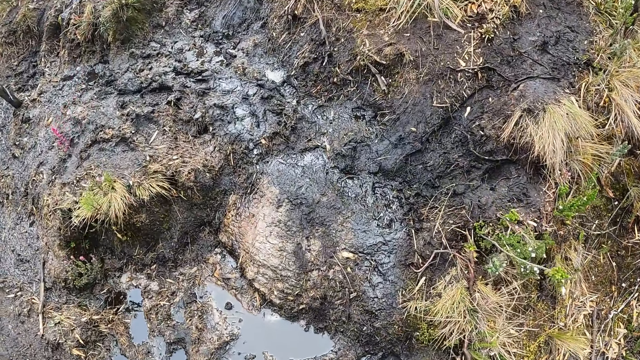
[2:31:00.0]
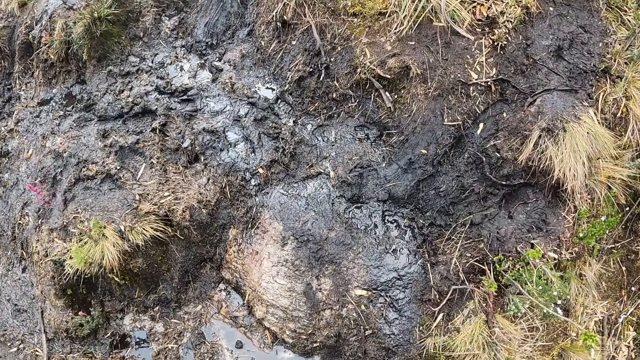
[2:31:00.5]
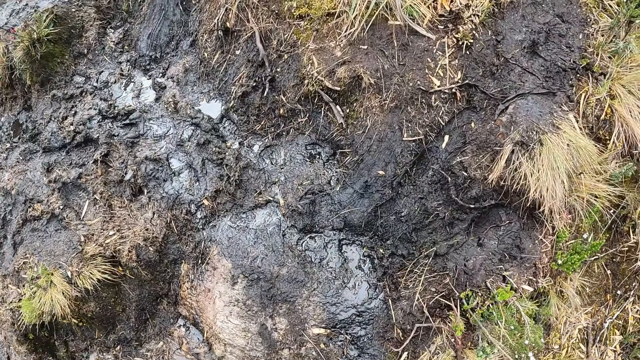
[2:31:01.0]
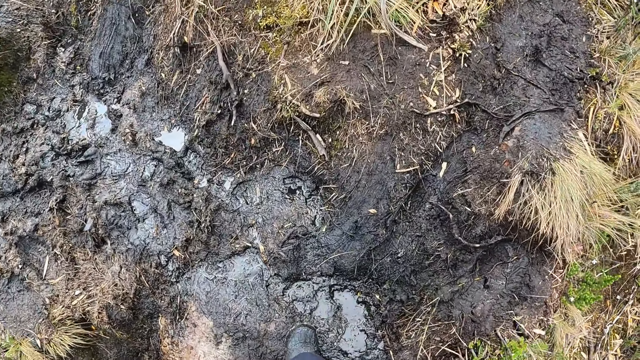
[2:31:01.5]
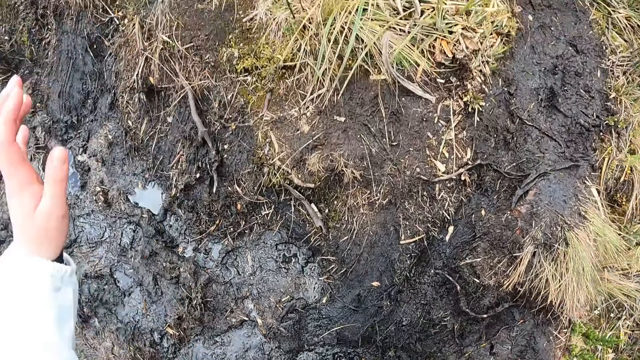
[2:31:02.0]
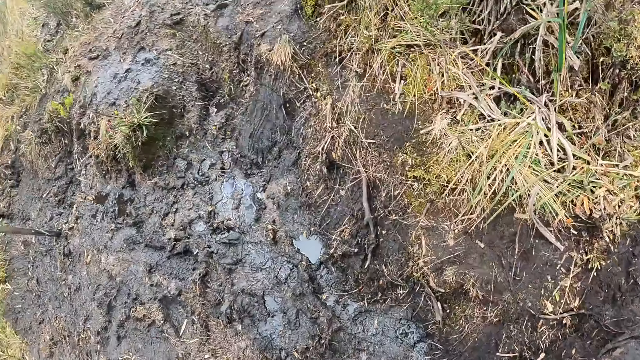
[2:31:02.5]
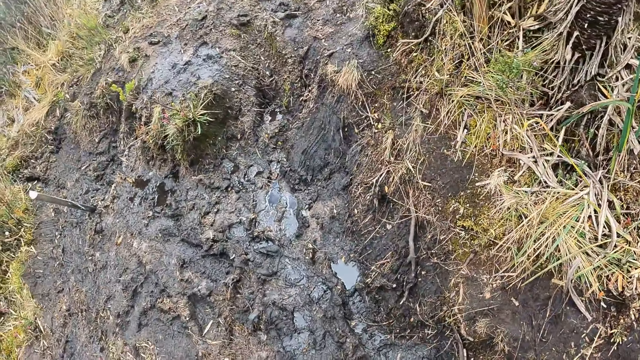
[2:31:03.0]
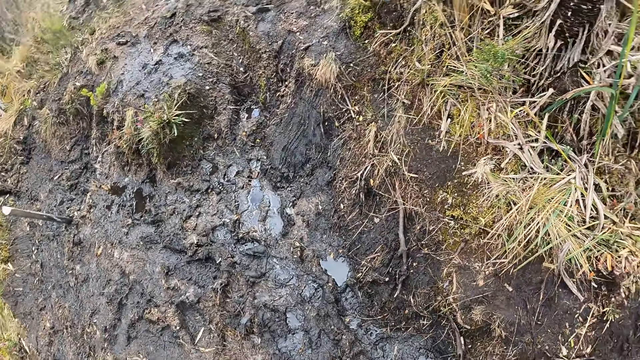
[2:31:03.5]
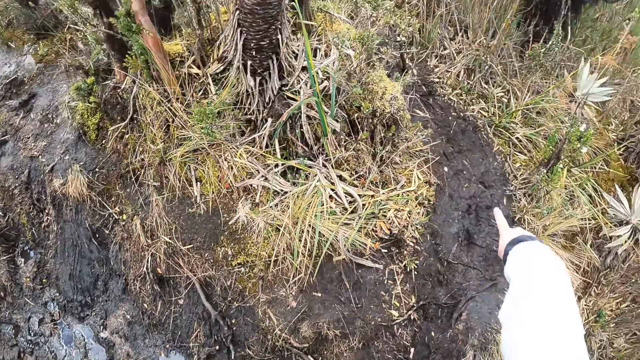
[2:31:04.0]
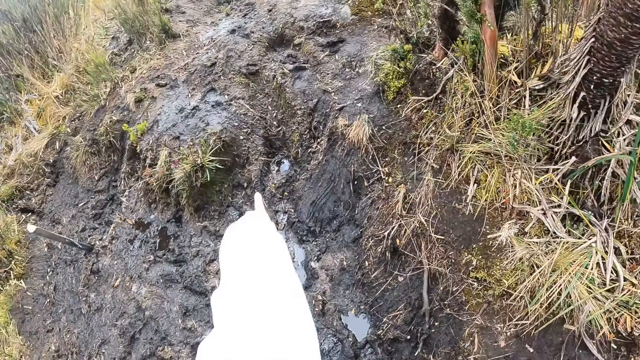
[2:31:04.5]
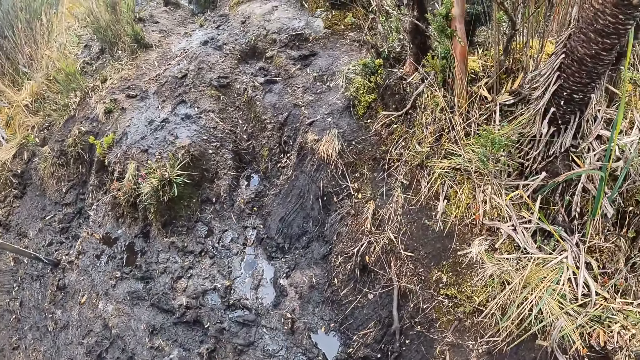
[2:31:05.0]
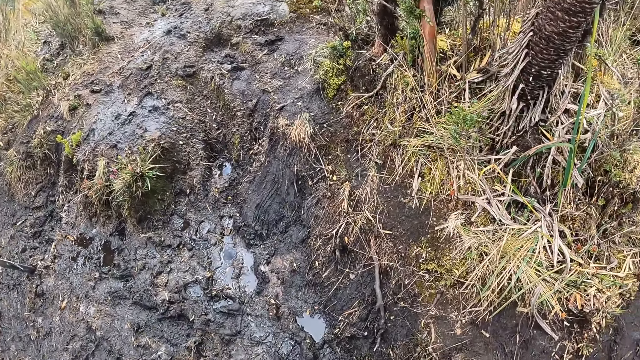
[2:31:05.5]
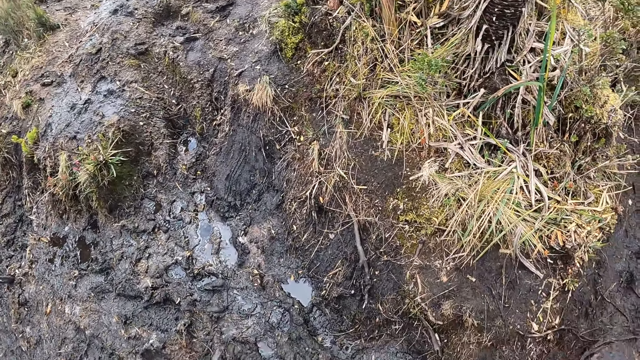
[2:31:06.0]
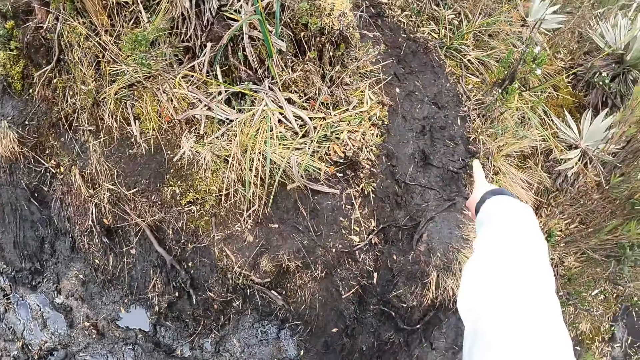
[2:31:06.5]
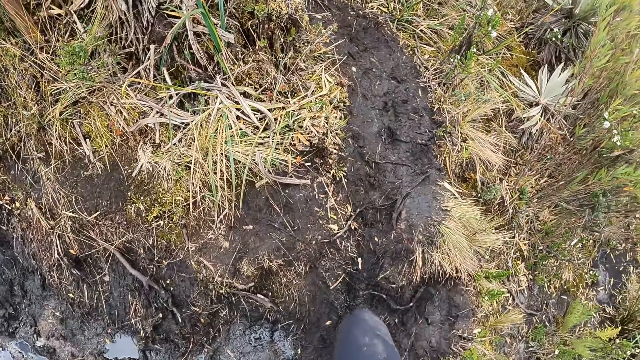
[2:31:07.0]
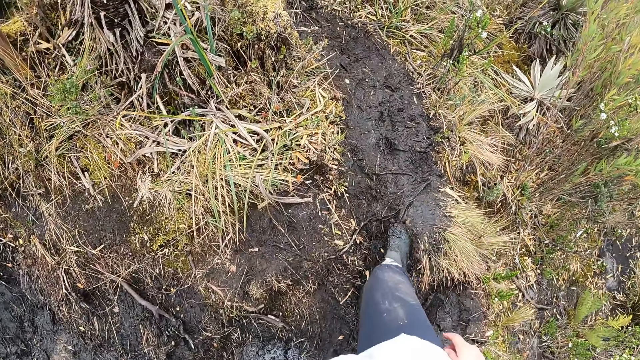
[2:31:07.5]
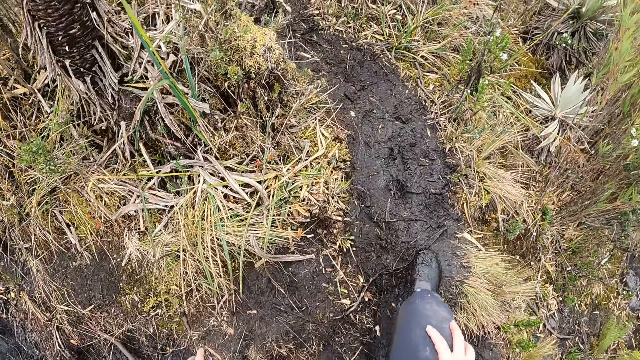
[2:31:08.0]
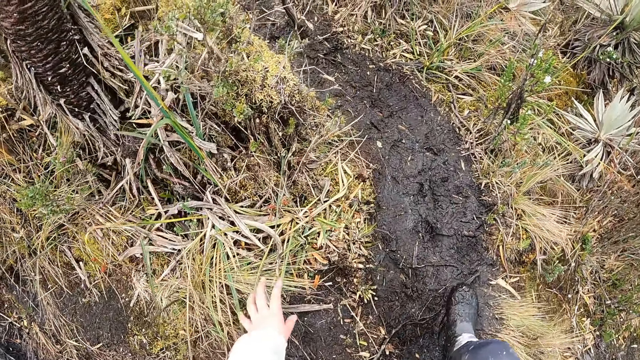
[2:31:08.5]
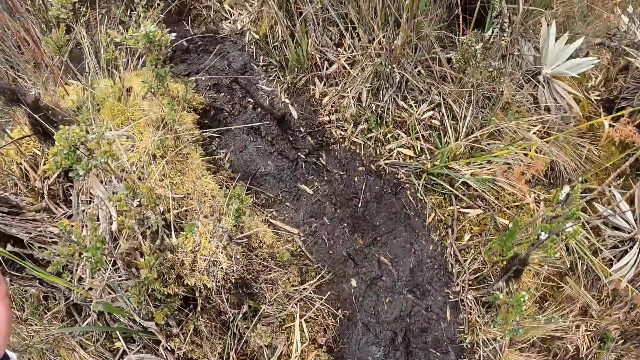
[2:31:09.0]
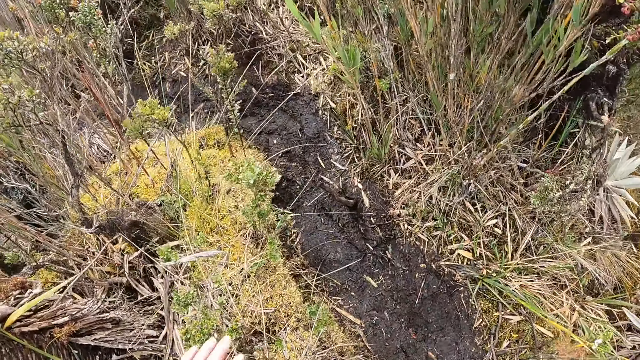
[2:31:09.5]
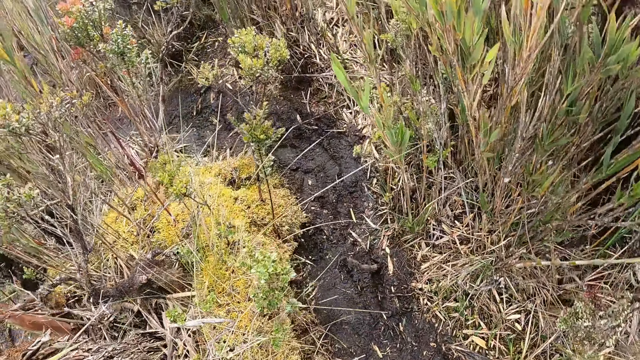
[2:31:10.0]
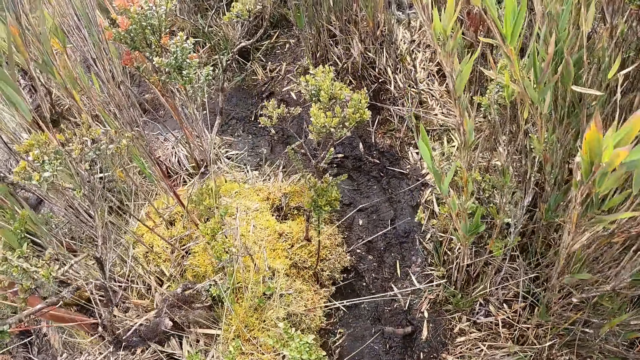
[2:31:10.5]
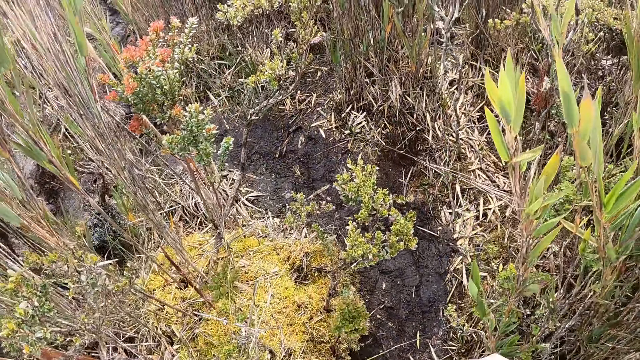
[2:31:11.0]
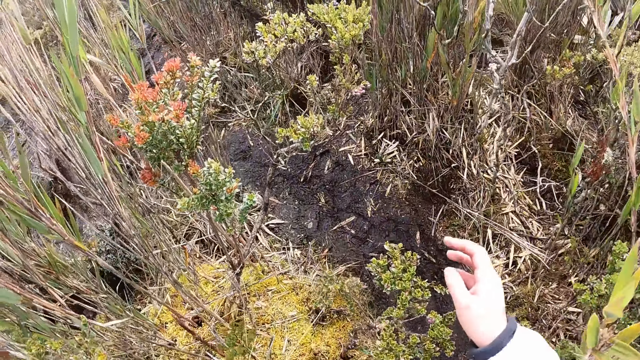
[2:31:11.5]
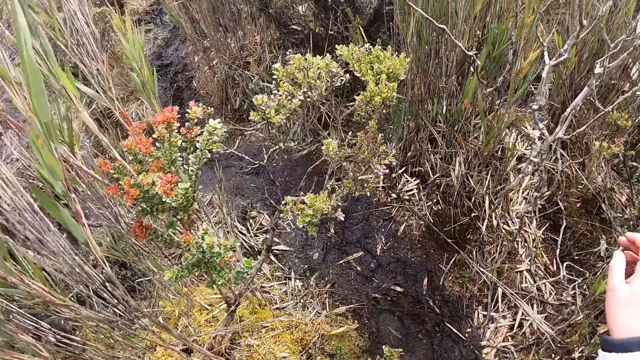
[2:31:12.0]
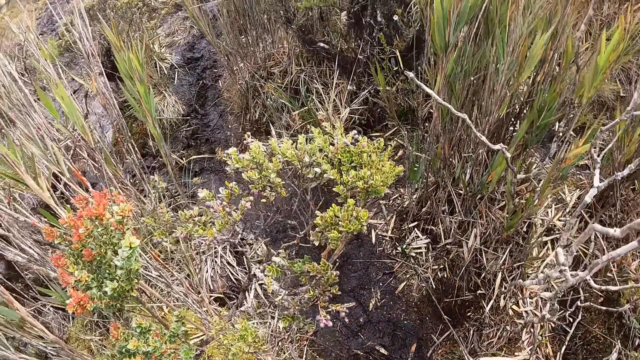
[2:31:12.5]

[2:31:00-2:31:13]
The camera wearer walks on the muddy hill with the group of people. They stare at the puddle of water. They interact with the group of people. They point at the puddles of water. They stare at the puddle of water. They point at the puddles of water. They walk on the muddy hill with the group of people.

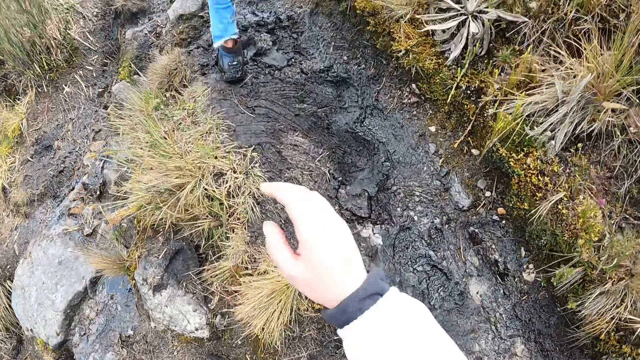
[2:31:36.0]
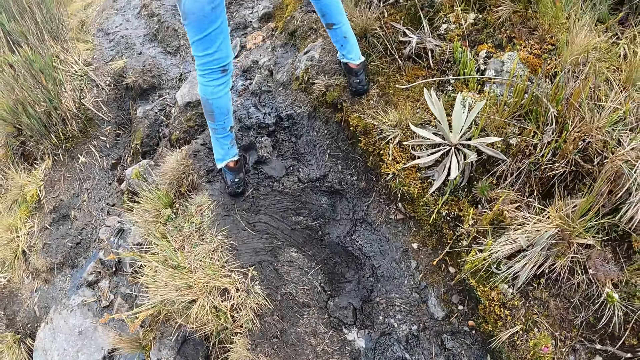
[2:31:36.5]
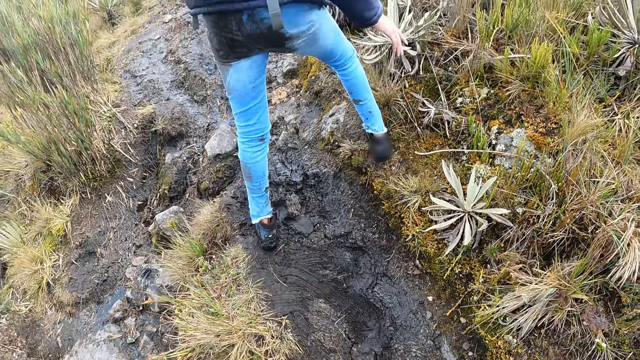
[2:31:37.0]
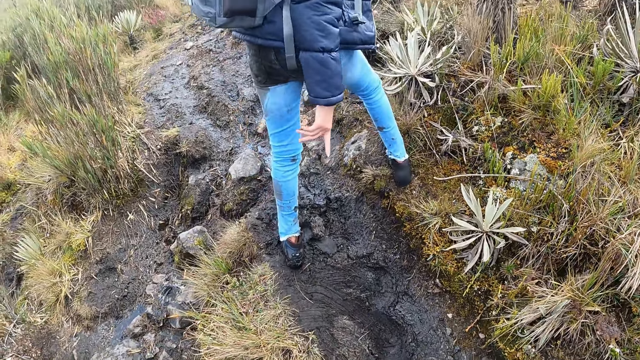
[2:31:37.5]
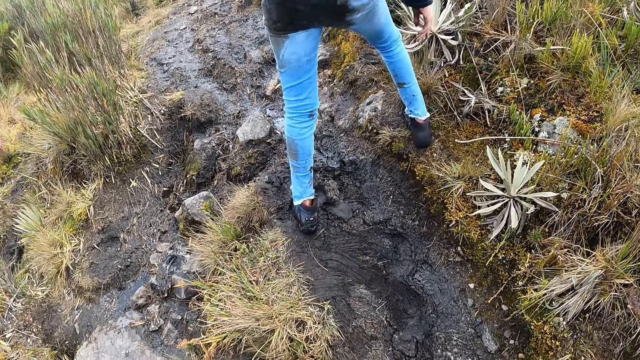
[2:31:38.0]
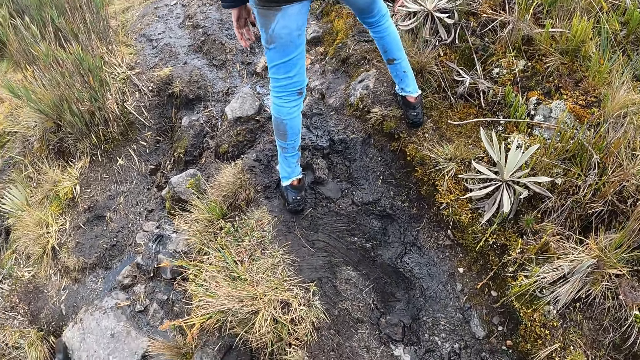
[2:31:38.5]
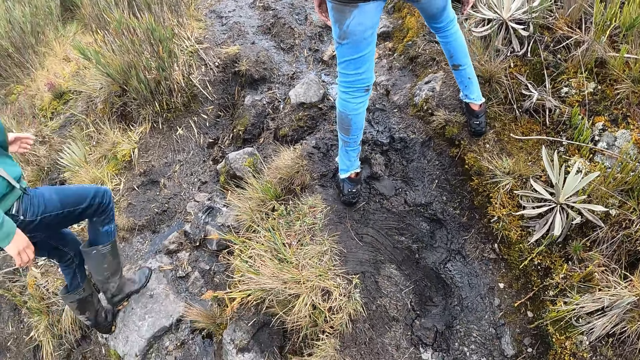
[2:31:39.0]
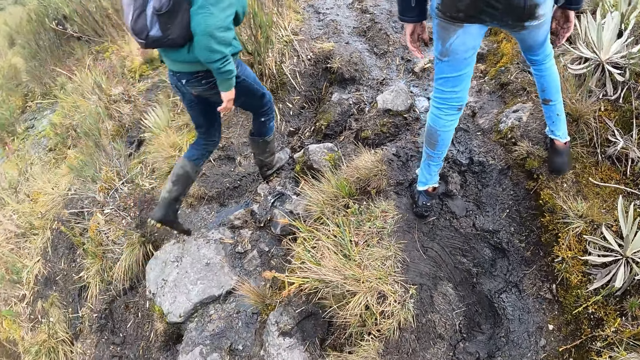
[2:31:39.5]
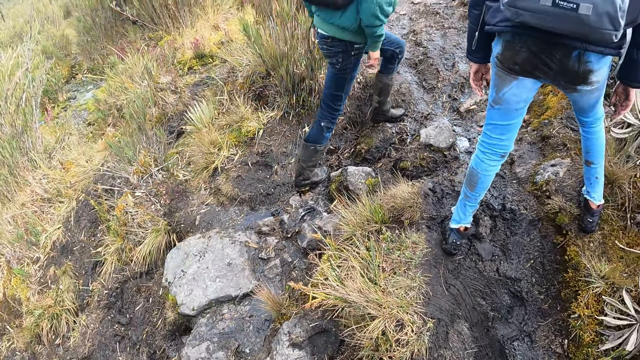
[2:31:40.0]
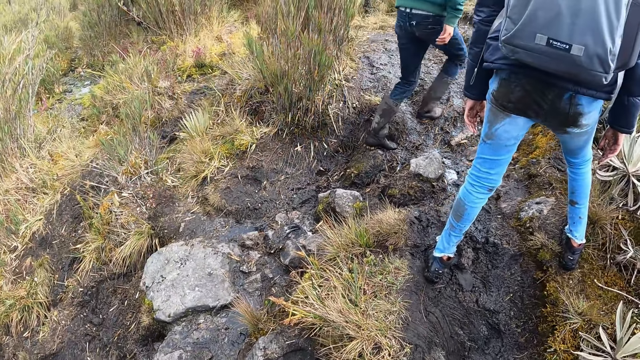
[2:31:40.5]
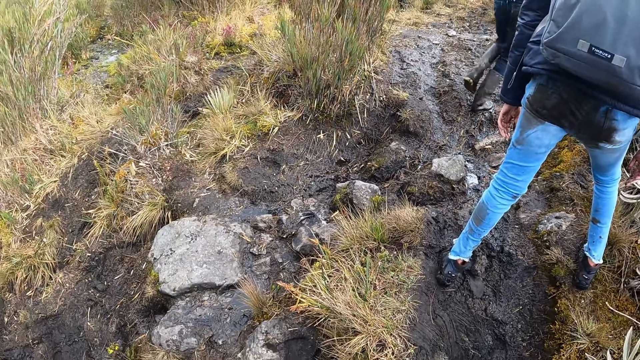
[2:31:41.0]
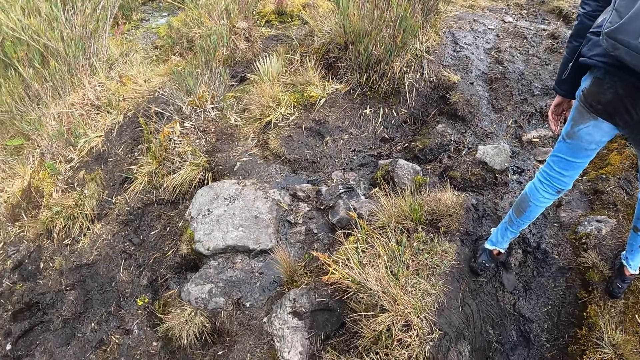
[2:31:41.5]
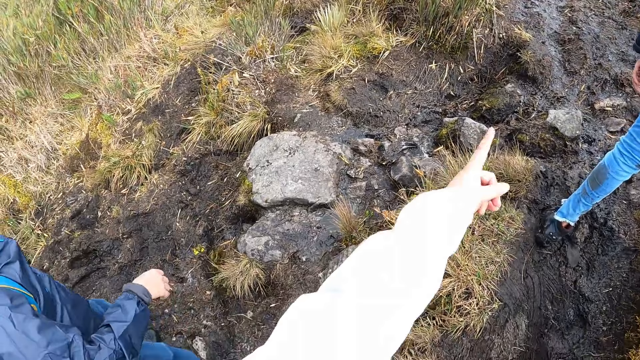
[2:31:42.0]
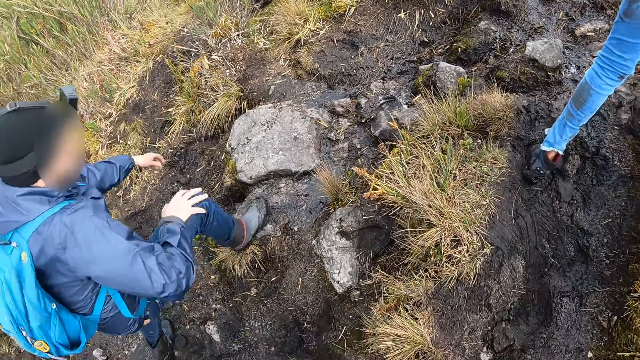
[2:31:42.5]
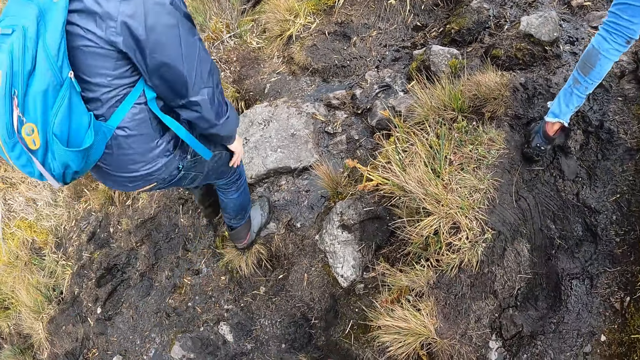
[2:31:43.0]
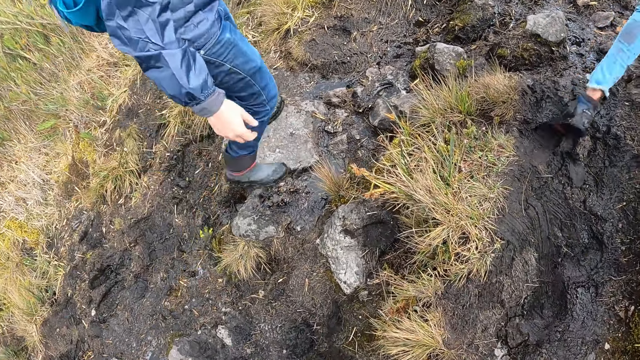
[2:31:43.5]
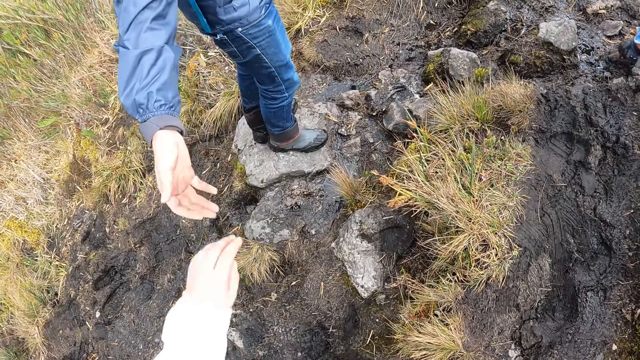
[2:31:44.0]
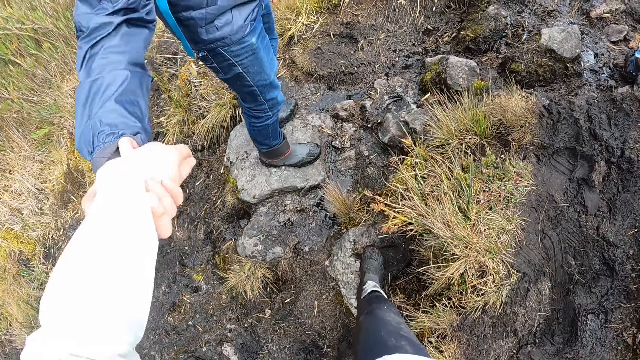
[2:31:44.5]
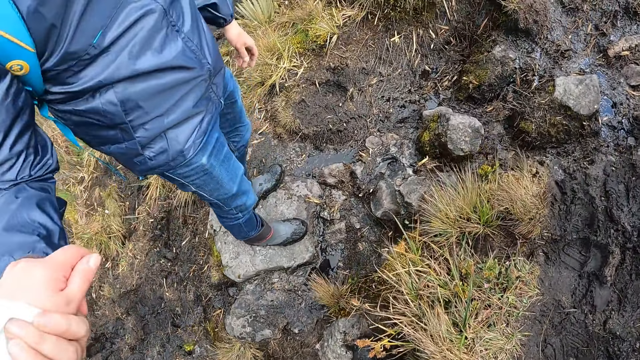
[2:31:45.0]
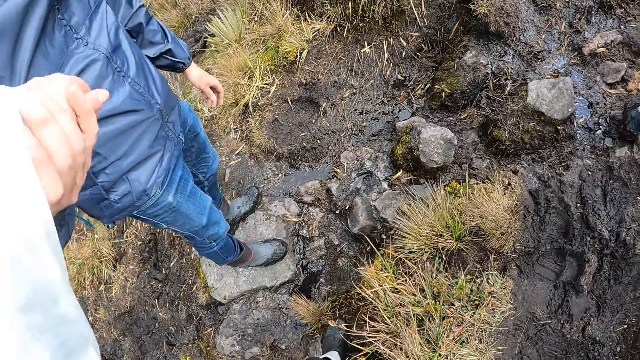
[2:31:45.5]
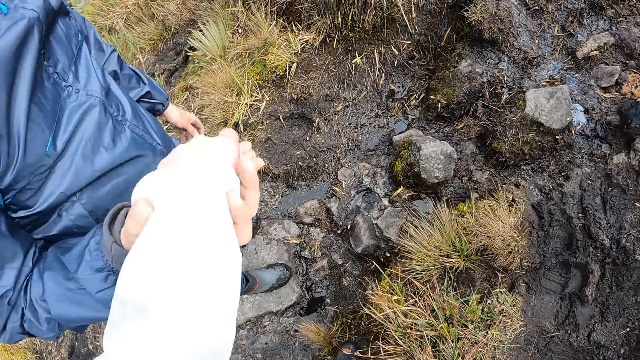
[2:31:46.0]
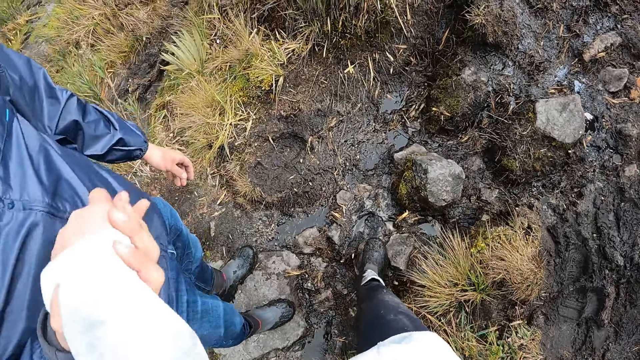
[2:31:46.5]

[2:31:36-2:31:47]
A woman points at the ground. A man walks past the camera wearer. The camera wearer points at the ground. Another man moves in front of the camera wearer. The camera wearer holds the other man's hand. They walk towards the other man.
